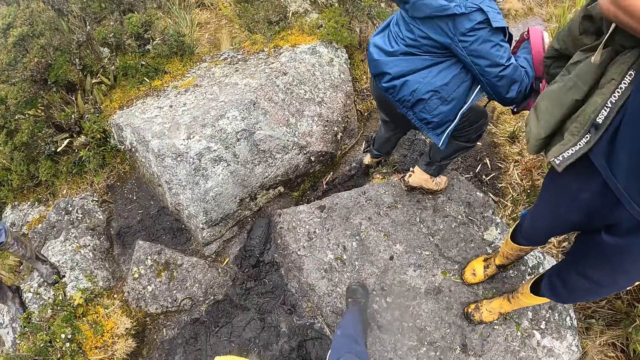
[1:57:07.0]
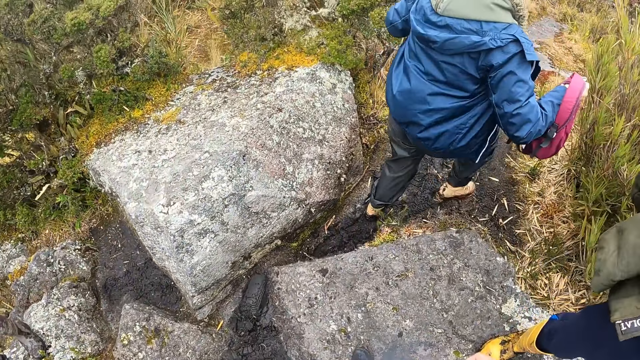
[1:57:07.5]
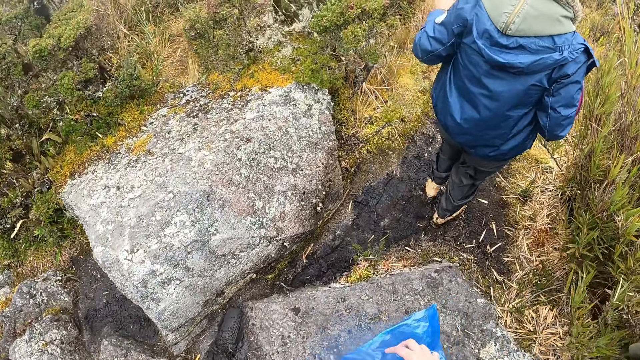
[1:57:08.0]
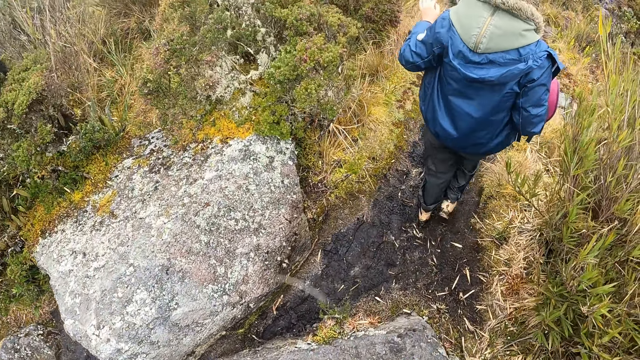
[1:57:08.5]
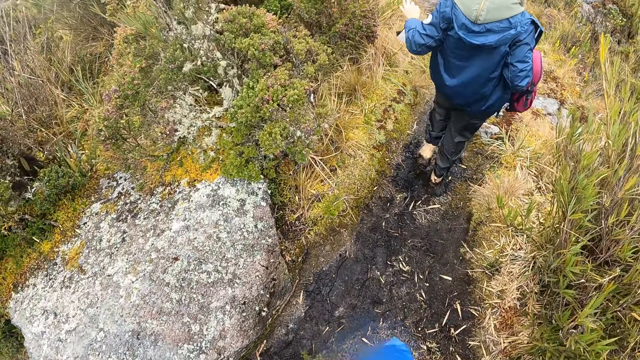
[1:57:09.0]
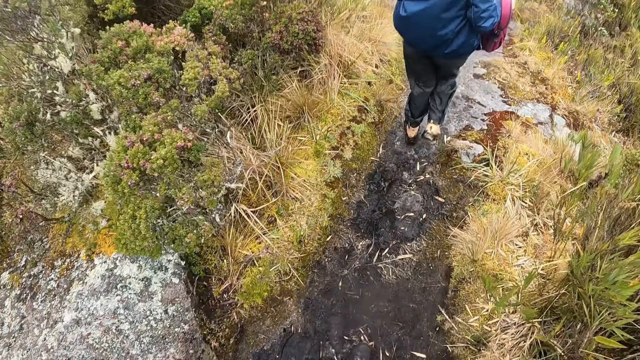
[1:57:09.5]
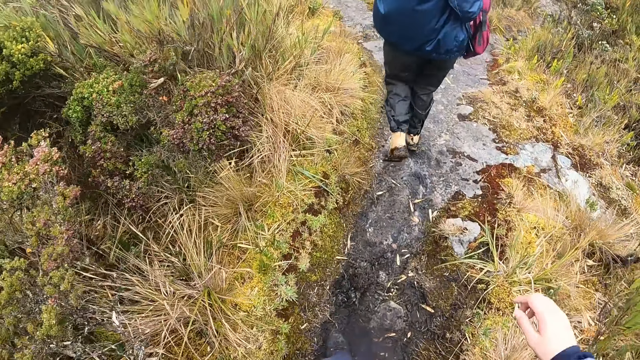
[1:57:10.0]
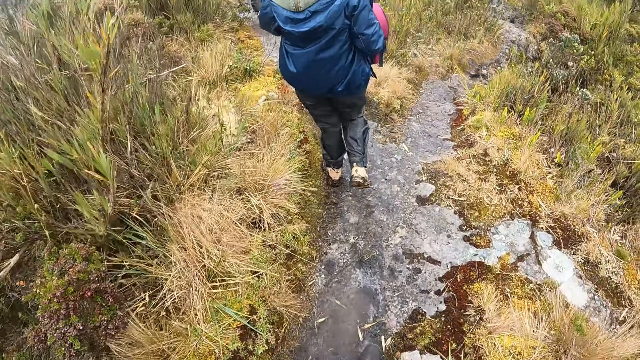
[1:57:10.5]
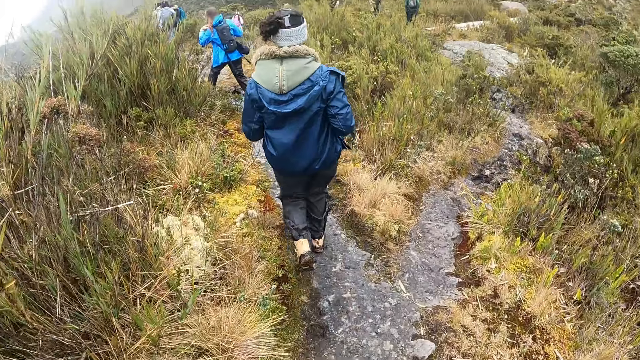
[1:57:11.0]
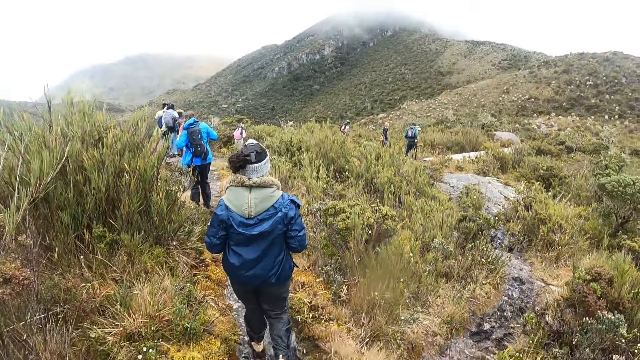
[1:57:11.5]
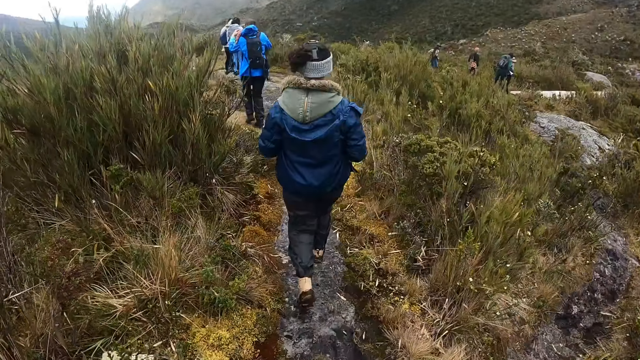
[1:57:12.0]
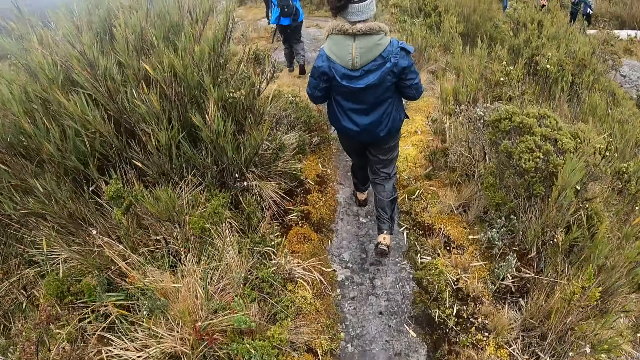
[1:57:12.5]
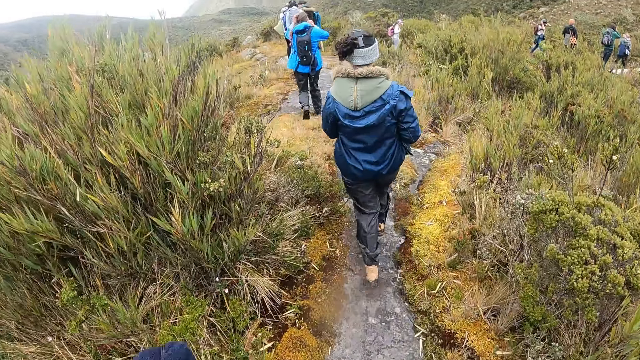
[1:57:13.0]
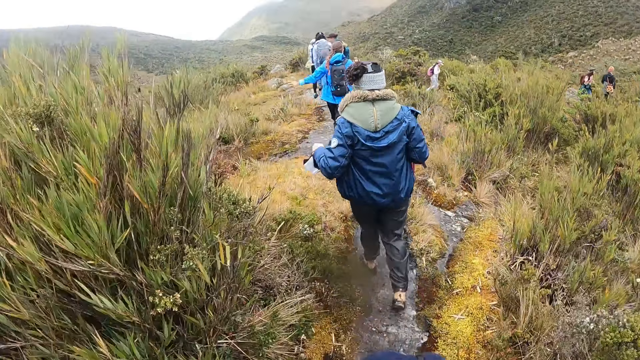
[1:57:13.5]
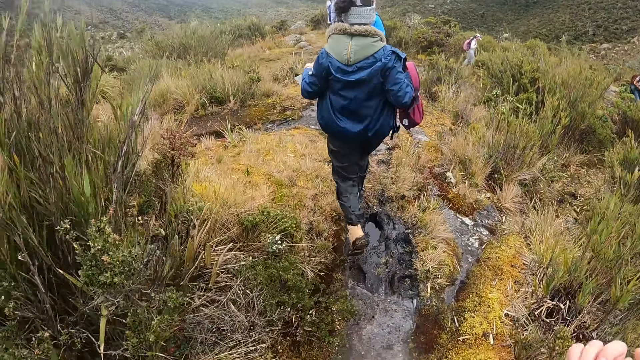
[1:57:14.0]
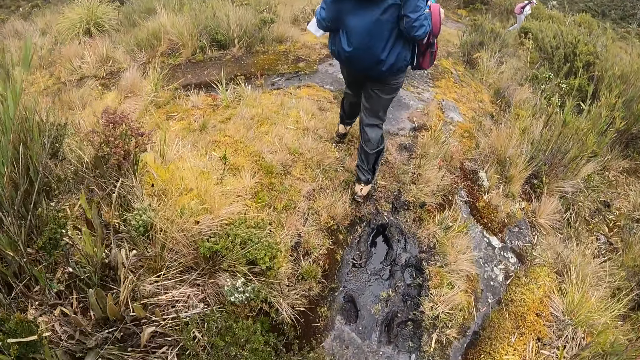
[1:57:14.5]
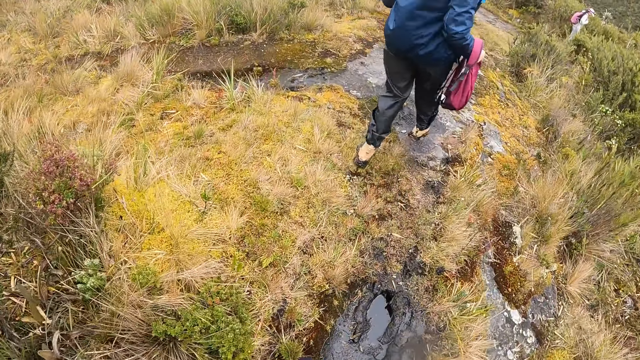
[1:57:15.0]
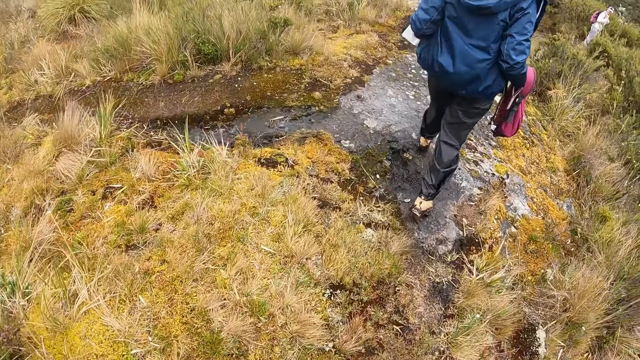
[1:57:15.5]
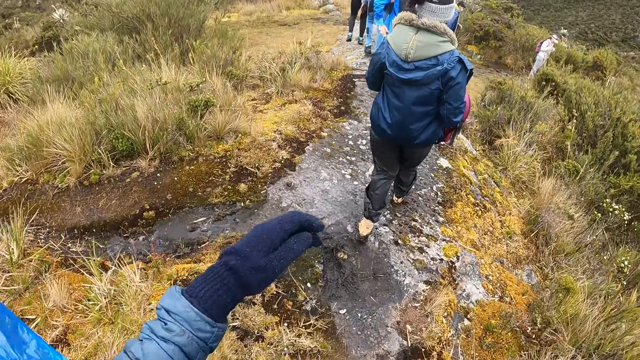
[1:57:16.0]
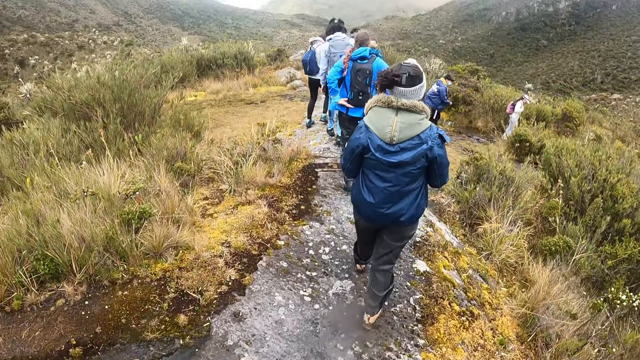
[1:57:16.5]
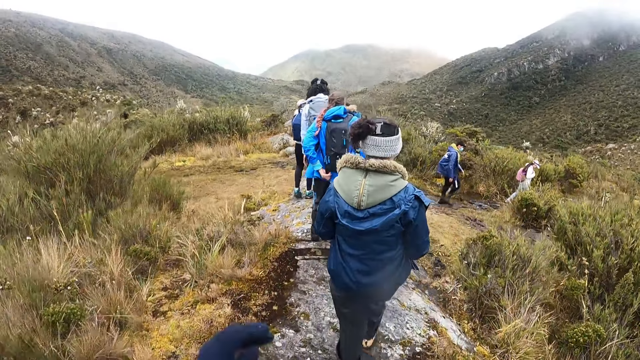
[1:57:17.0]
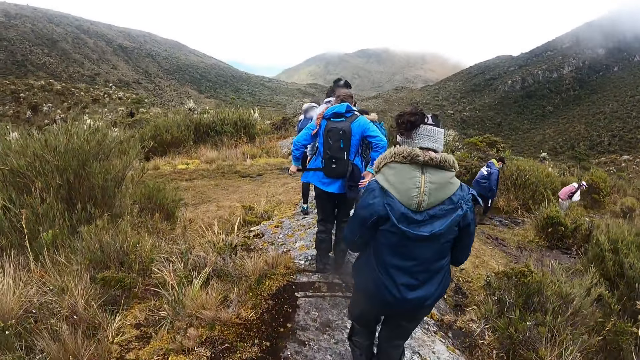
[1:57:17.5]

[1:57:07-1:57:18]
The camera wearer walks.

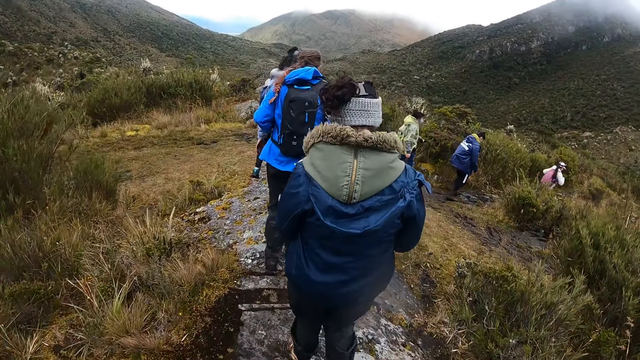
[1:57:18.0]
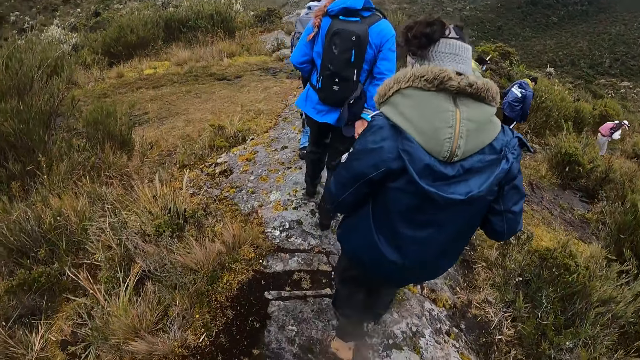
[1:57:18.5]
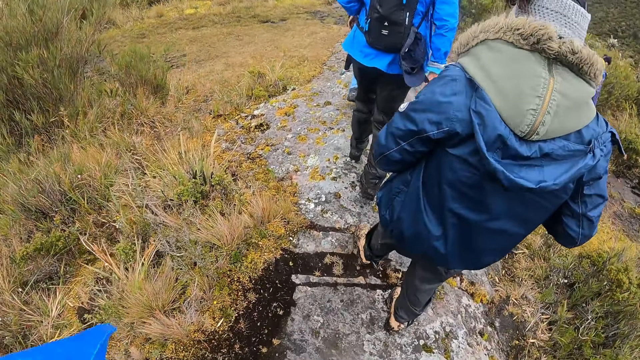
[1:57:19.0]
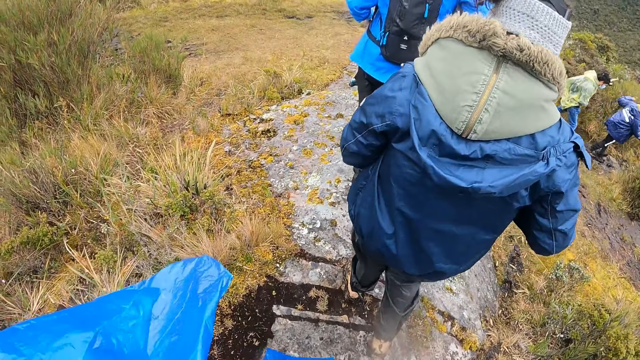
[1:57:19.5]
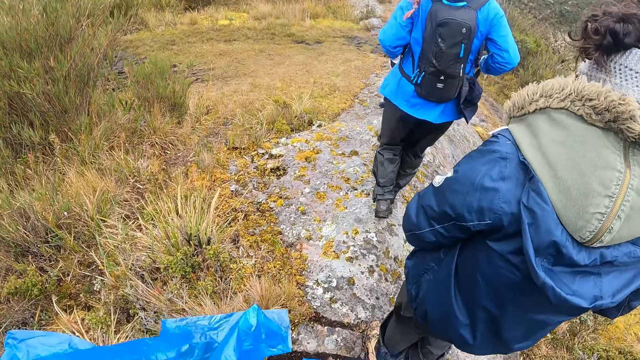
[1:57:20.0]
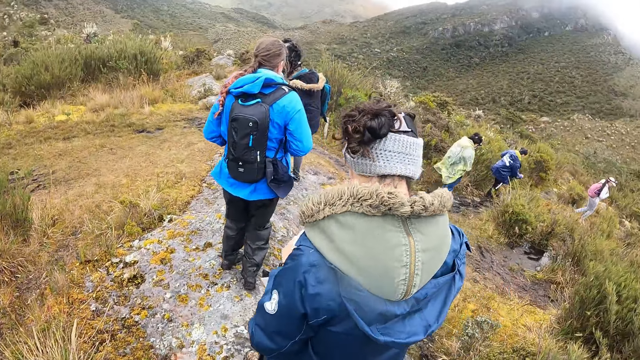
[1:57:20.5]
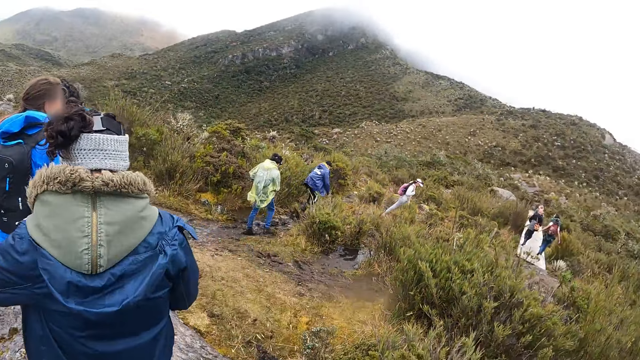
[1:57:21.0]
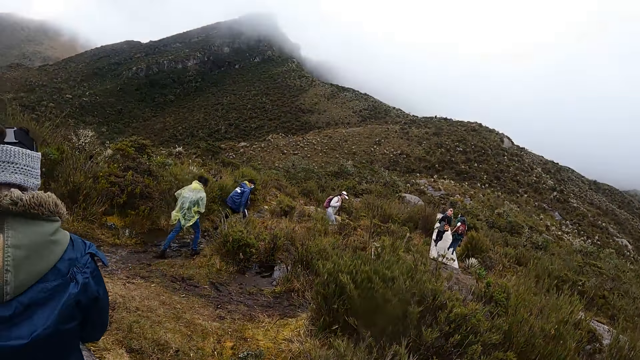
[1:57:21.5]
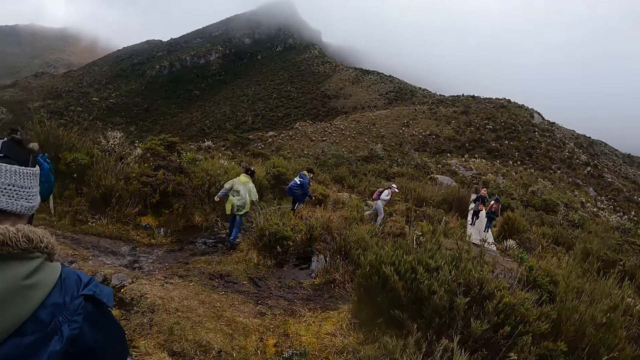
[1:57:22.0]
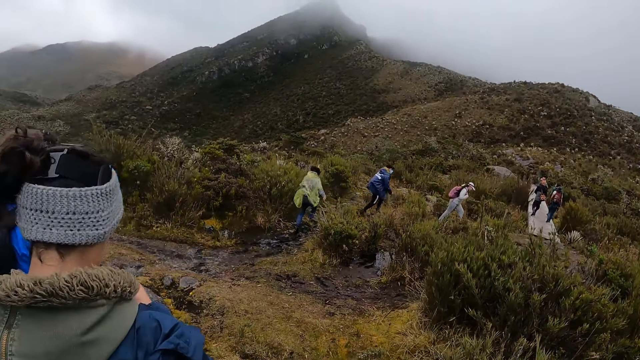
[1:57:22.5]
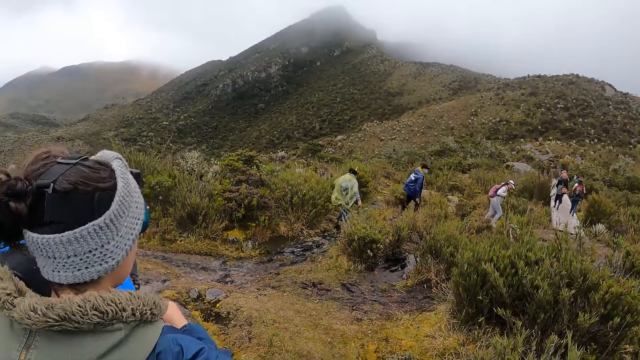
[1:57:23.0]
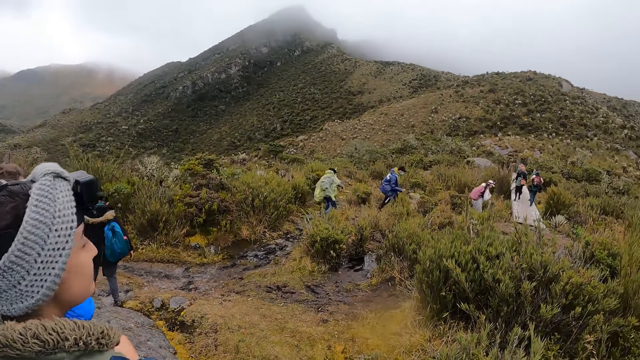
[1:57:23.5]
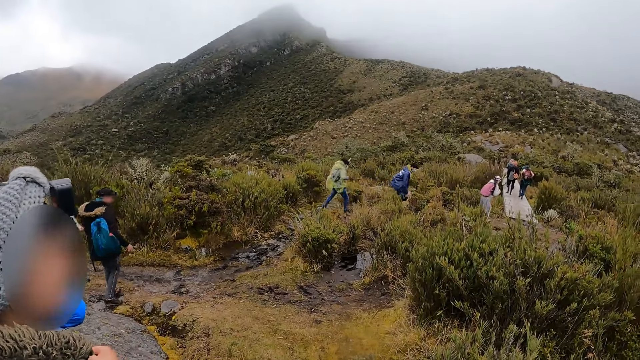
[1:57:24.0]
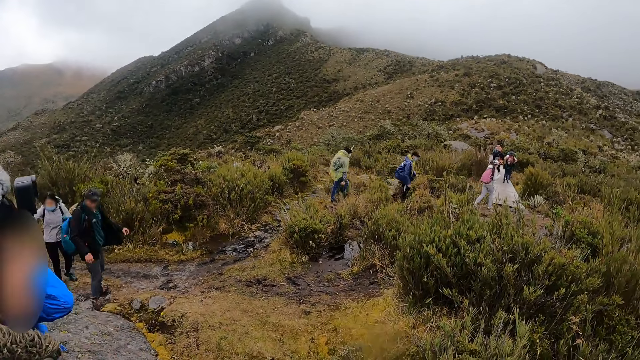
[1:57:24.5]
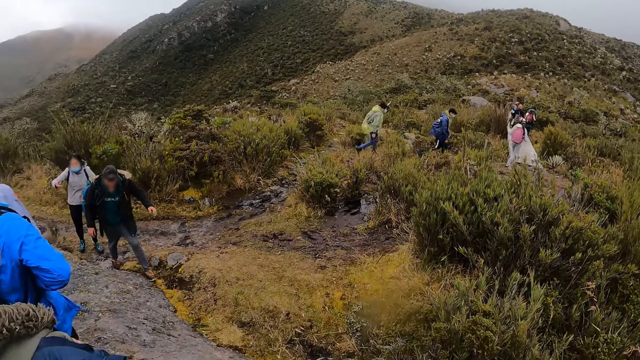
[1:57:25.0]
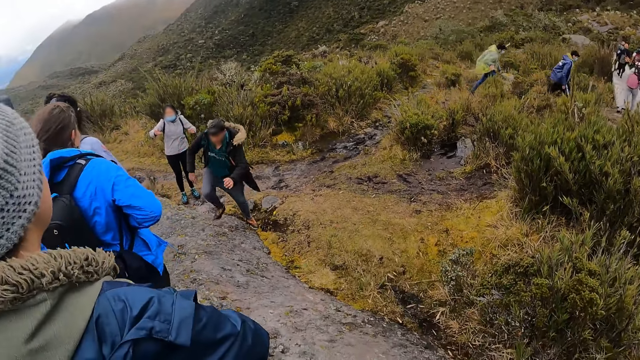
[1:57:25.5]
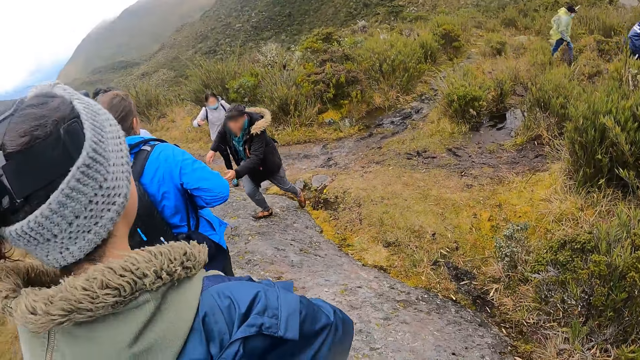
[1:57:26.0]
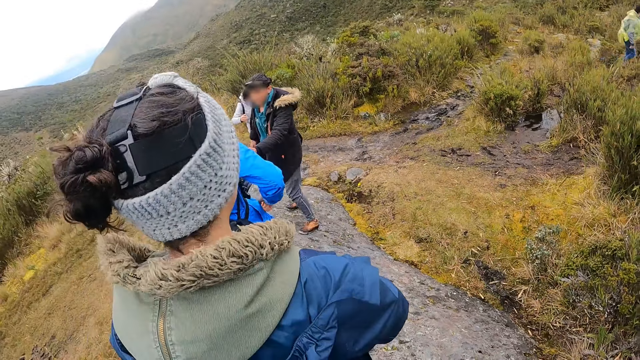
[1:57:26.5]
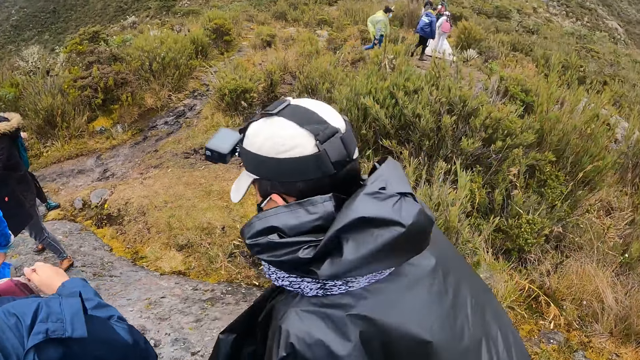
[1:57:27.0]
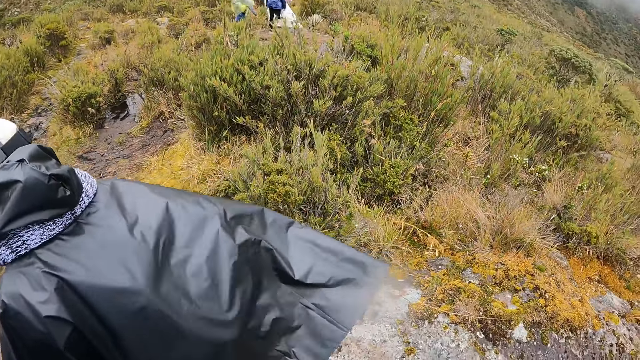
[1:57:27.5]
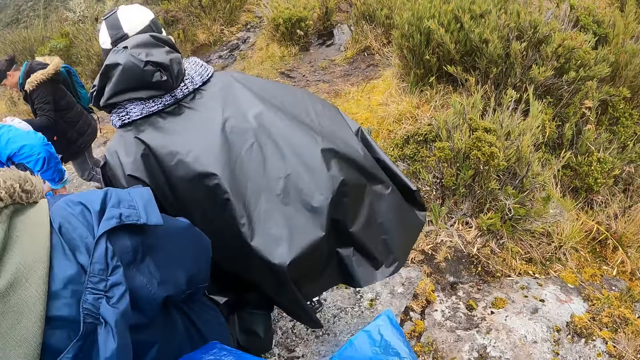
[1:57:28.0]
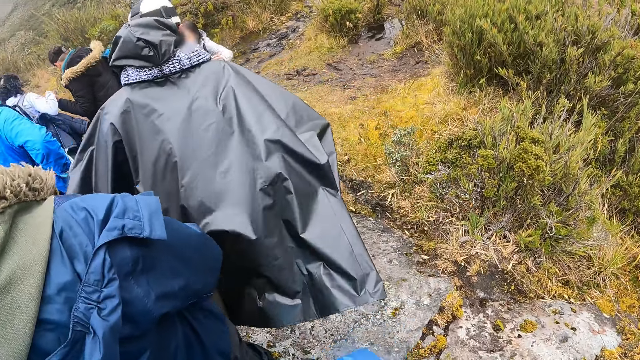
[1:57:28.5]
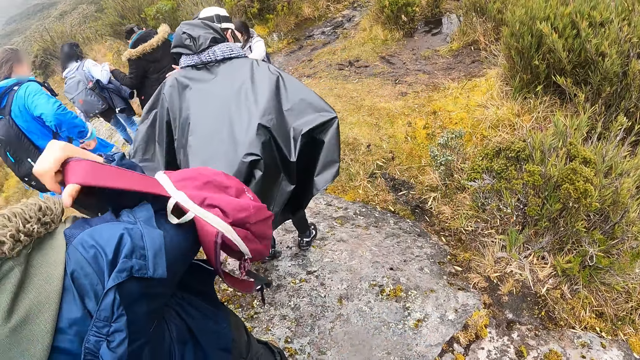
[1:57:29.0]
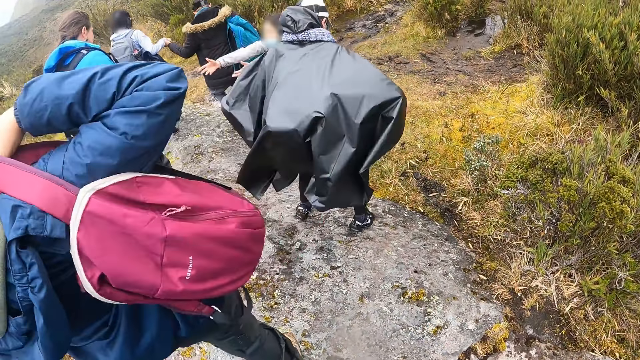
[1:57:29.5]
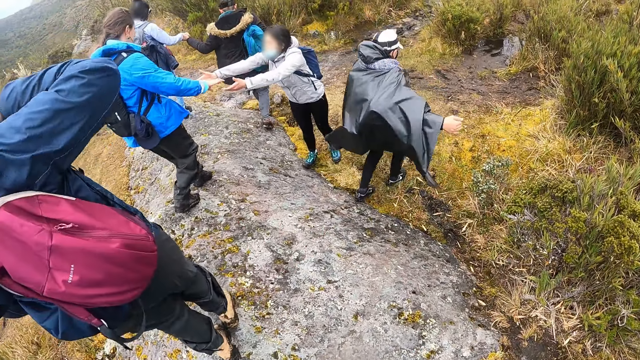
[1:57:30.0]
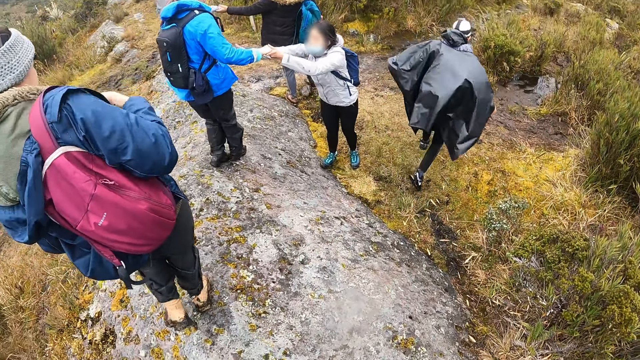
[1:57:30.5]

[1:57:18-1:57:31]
The camera wearer is around the field. A man climbs up the hill. A lady walks past the camera wearer. A woman holds a bag in her right hand. Another lady puts on a backpack.
